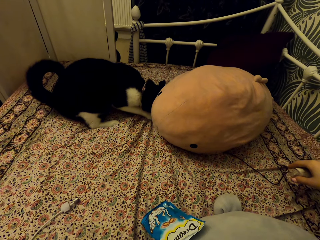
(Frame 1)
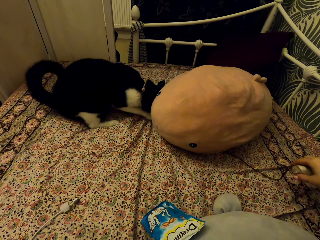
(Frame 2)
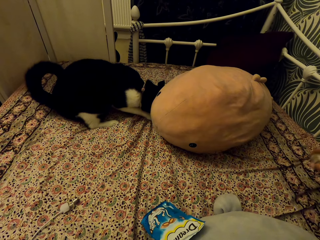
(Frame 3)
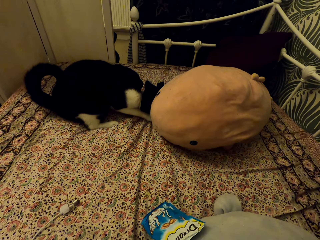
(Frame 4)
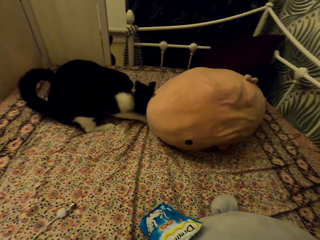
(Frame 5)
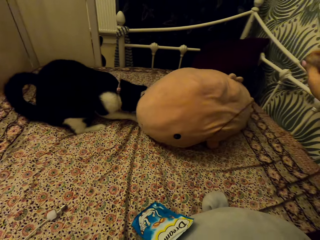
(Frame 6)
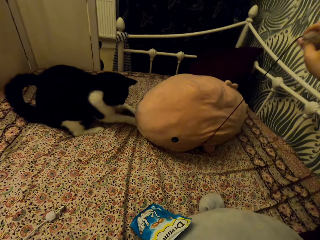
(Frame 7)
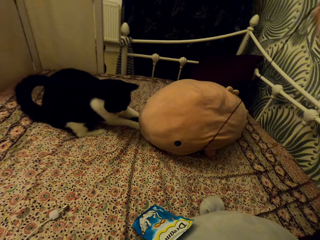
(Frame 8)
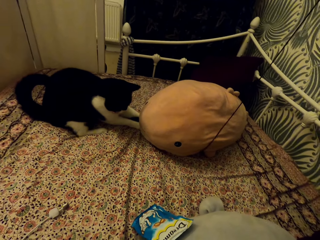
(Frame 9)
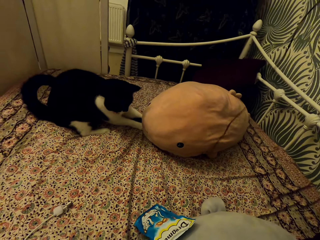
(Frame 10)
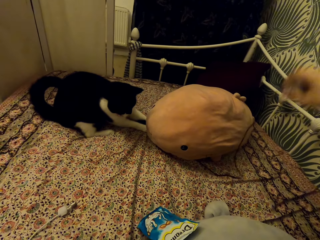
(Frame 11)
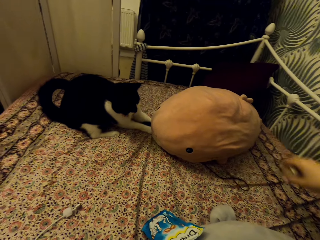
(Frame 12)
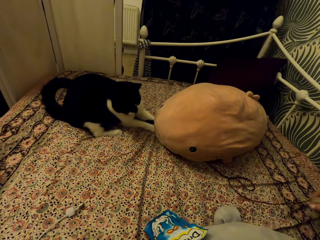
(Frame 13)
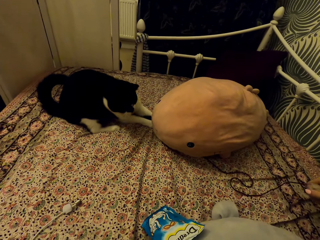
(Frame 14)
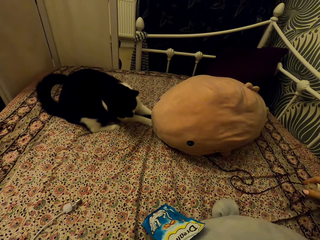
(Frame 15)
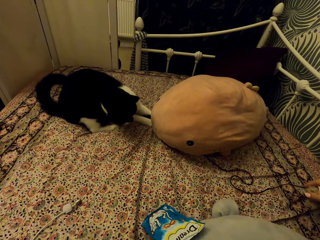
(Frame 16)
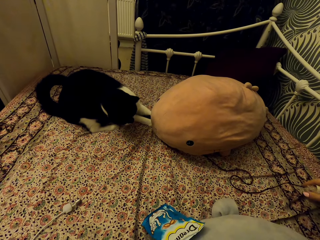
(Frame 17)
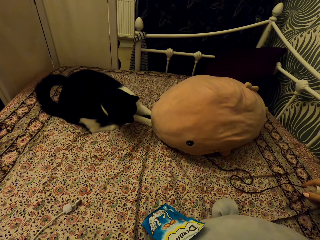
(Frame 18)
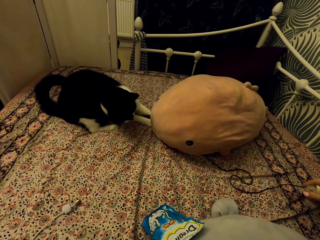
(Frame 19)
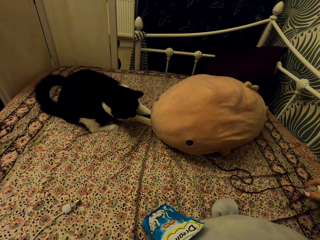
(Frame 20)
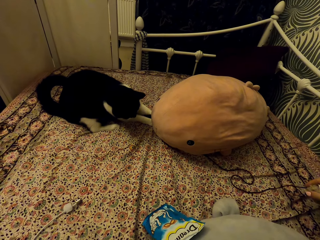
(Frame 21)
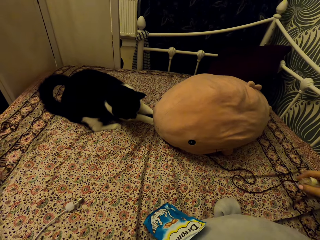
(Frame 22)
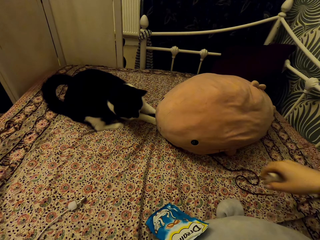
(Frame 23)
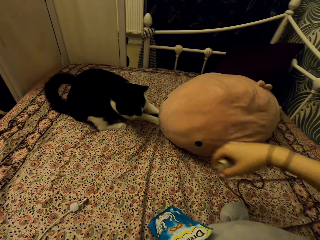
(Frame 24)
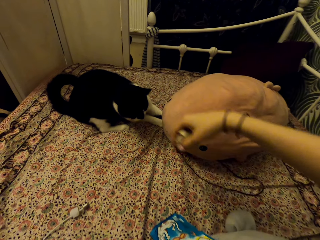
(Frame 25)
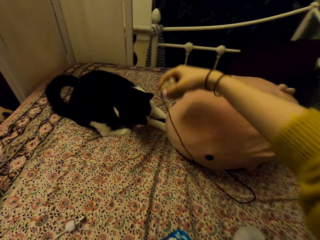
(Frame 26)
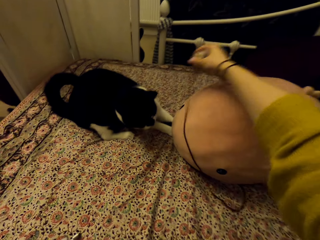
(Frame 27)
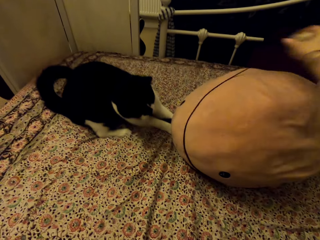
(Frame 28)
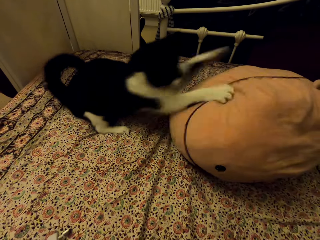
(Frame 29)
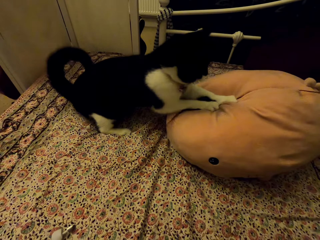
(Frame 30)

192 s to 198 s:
The camera wearer pulls the cat toy under the fish stuffed teddy bear.

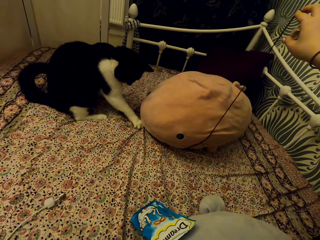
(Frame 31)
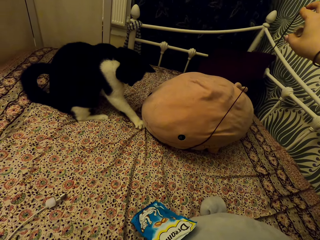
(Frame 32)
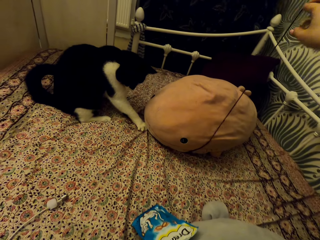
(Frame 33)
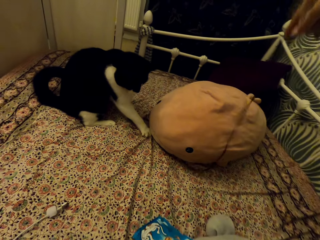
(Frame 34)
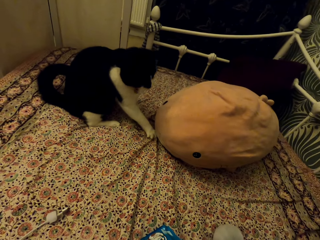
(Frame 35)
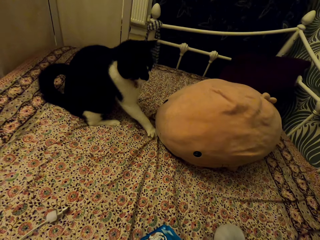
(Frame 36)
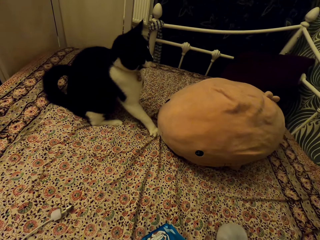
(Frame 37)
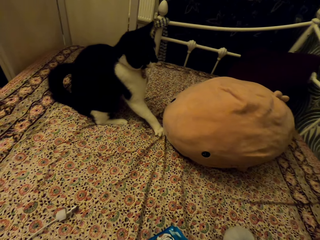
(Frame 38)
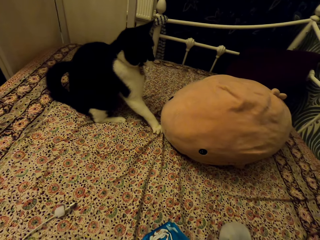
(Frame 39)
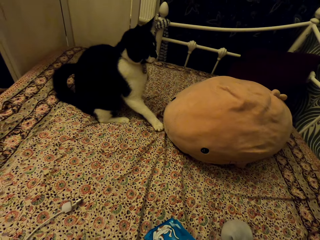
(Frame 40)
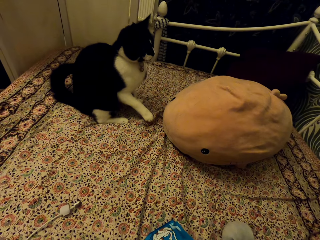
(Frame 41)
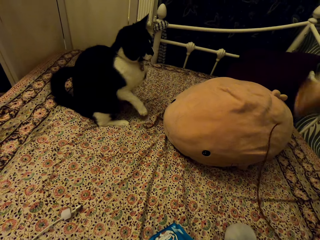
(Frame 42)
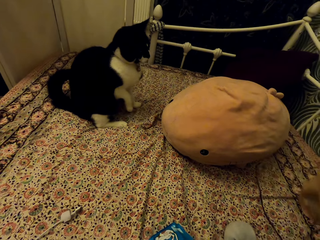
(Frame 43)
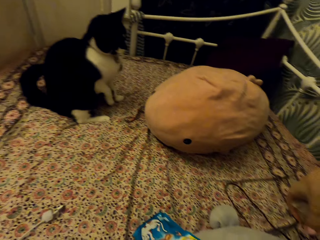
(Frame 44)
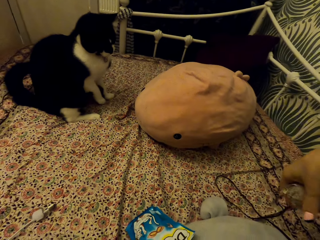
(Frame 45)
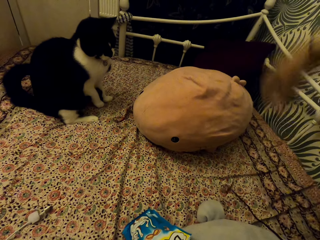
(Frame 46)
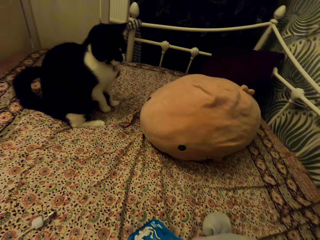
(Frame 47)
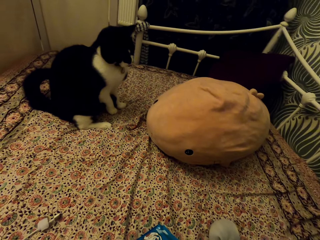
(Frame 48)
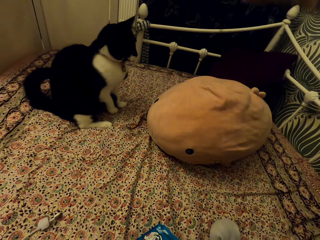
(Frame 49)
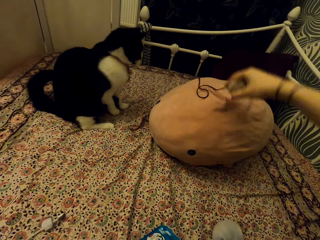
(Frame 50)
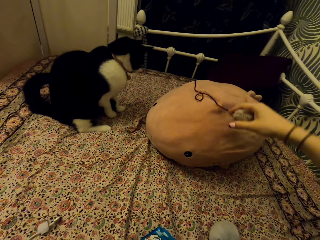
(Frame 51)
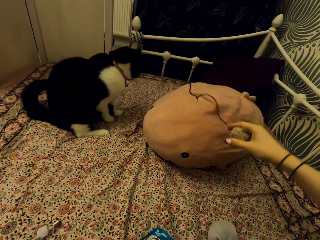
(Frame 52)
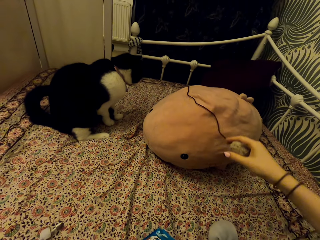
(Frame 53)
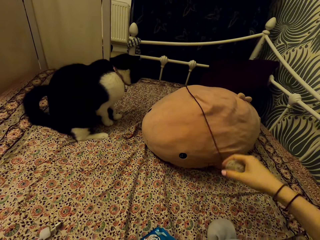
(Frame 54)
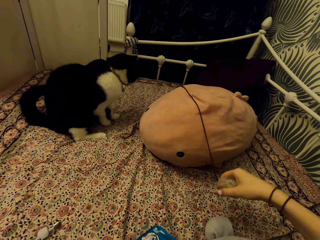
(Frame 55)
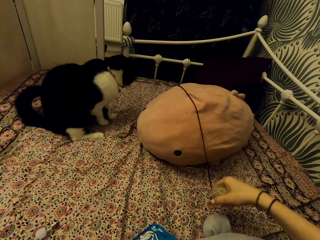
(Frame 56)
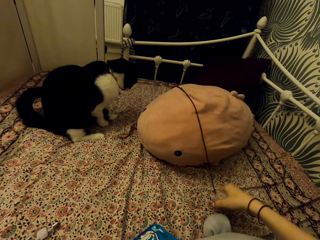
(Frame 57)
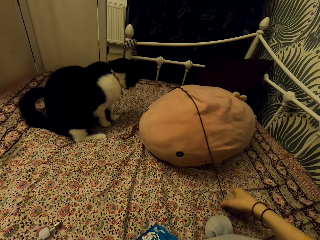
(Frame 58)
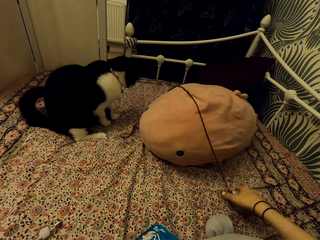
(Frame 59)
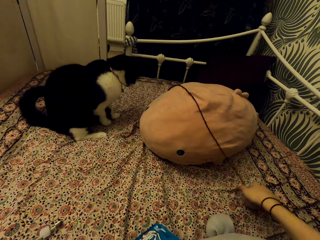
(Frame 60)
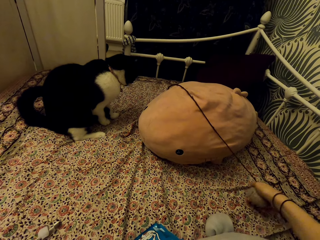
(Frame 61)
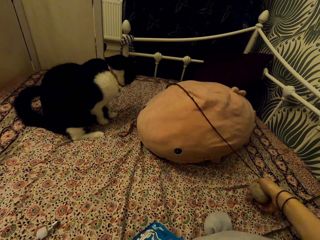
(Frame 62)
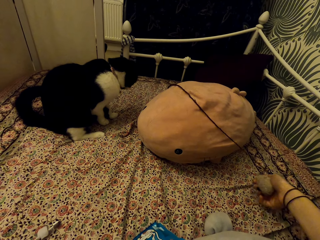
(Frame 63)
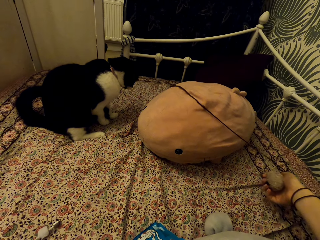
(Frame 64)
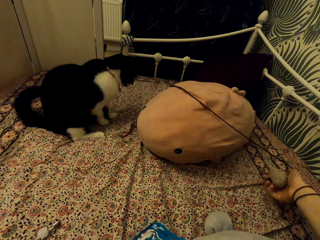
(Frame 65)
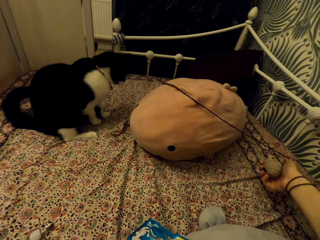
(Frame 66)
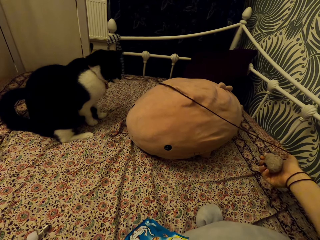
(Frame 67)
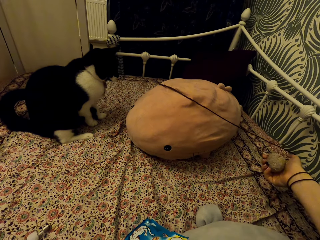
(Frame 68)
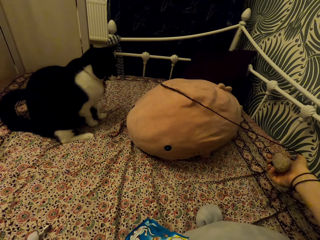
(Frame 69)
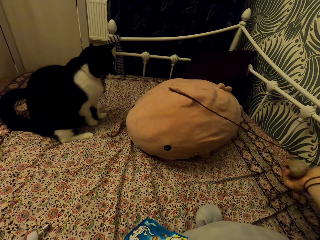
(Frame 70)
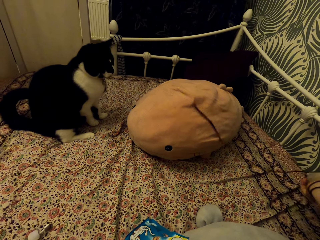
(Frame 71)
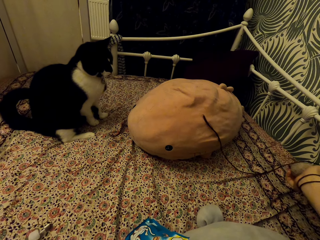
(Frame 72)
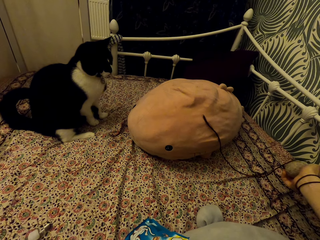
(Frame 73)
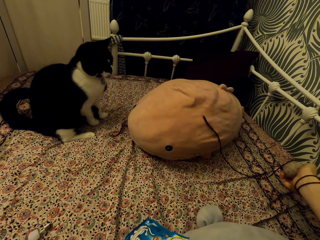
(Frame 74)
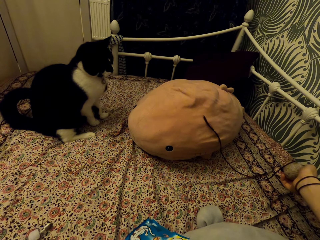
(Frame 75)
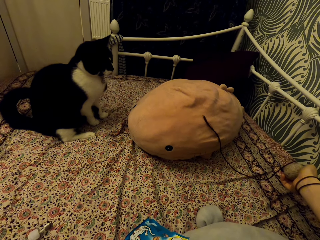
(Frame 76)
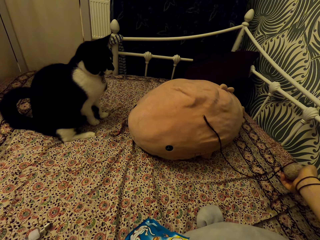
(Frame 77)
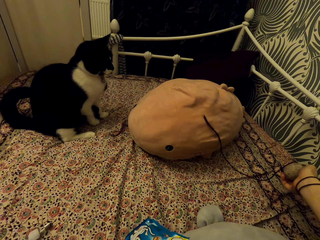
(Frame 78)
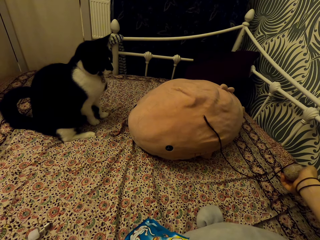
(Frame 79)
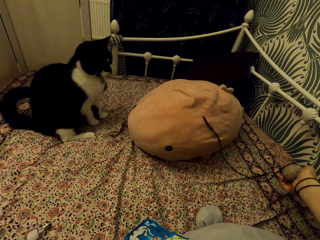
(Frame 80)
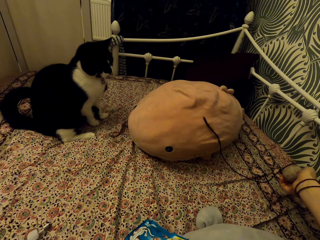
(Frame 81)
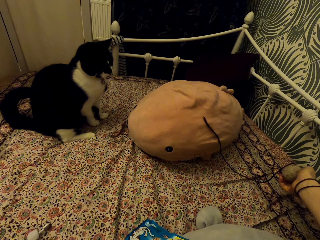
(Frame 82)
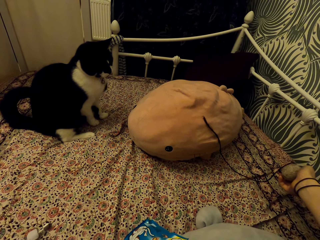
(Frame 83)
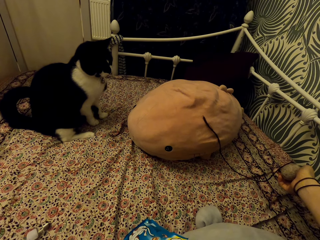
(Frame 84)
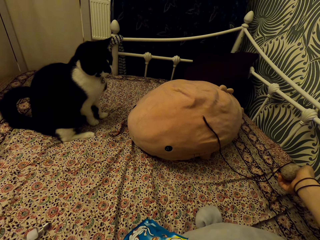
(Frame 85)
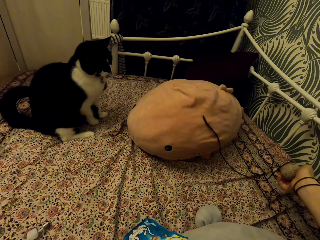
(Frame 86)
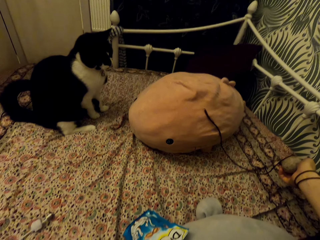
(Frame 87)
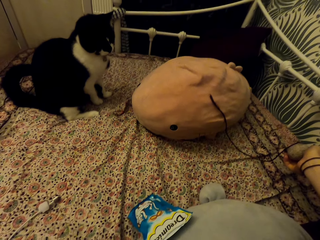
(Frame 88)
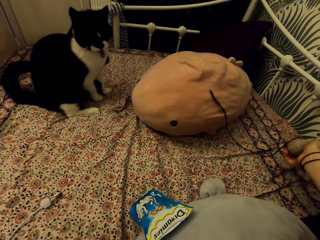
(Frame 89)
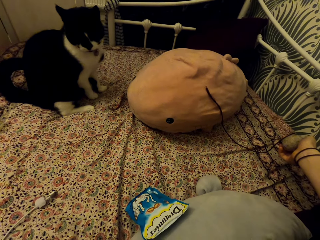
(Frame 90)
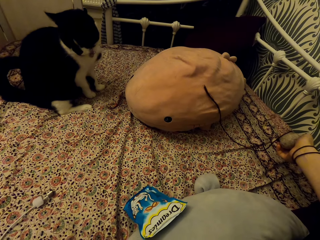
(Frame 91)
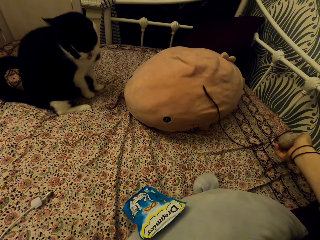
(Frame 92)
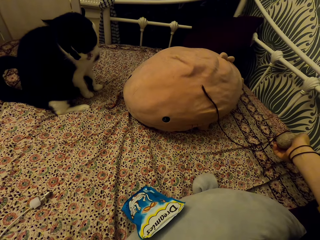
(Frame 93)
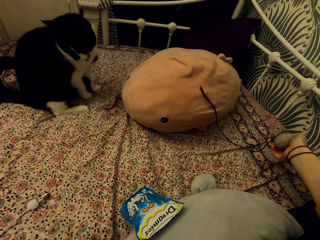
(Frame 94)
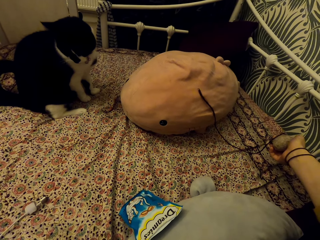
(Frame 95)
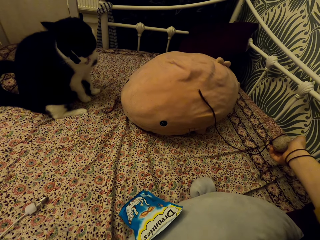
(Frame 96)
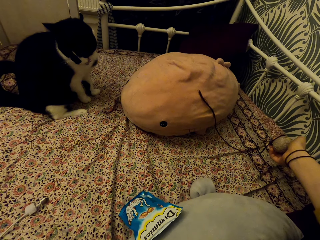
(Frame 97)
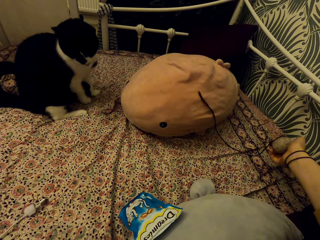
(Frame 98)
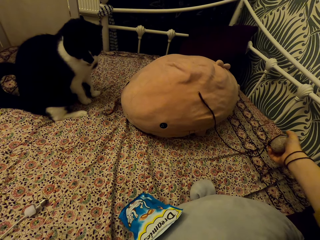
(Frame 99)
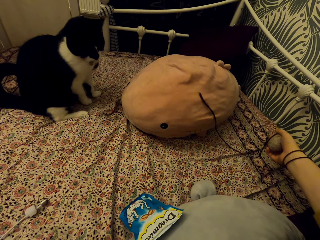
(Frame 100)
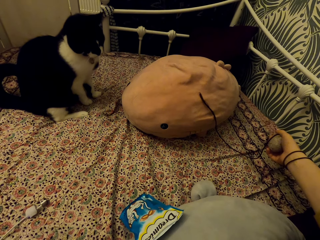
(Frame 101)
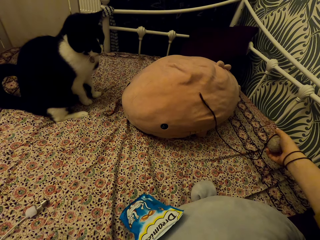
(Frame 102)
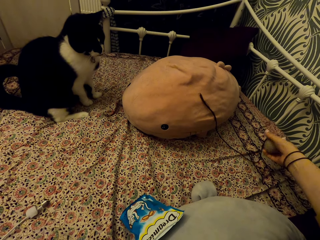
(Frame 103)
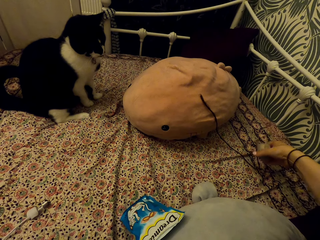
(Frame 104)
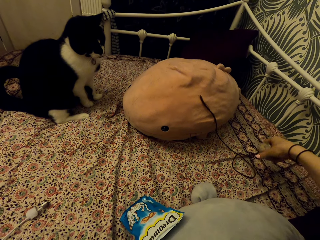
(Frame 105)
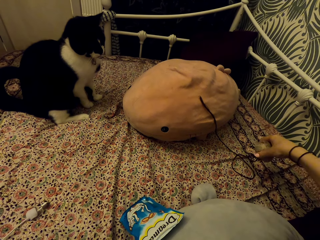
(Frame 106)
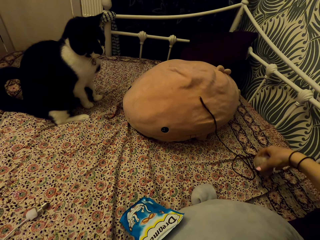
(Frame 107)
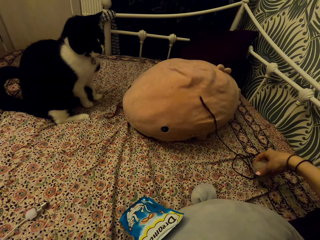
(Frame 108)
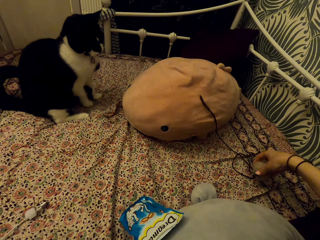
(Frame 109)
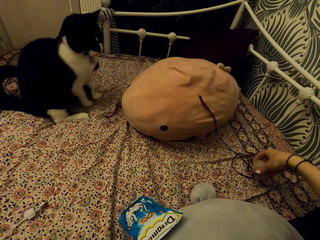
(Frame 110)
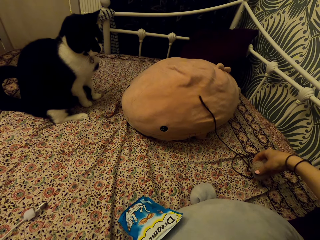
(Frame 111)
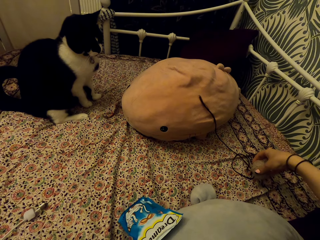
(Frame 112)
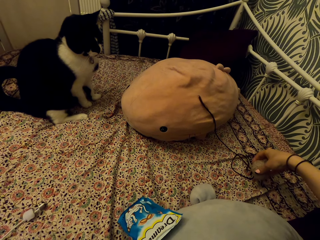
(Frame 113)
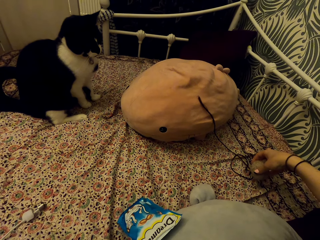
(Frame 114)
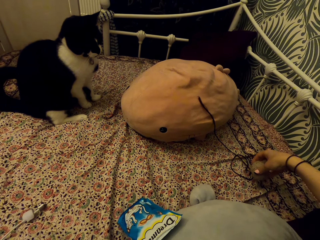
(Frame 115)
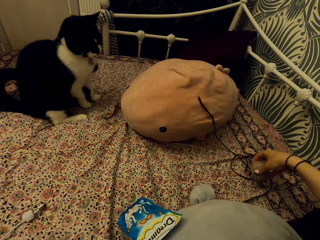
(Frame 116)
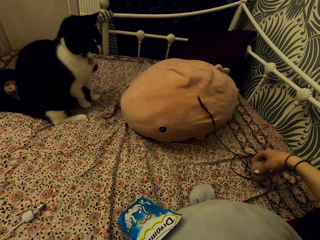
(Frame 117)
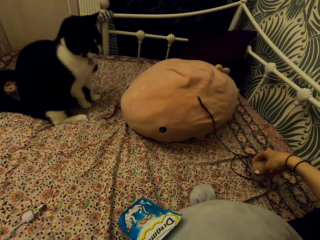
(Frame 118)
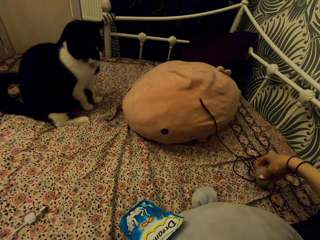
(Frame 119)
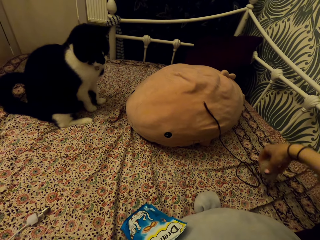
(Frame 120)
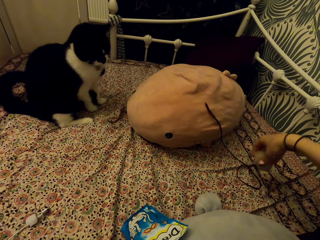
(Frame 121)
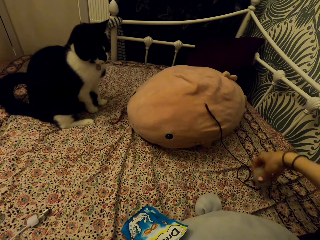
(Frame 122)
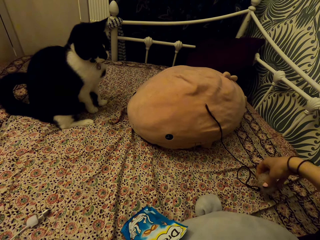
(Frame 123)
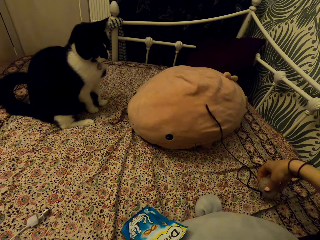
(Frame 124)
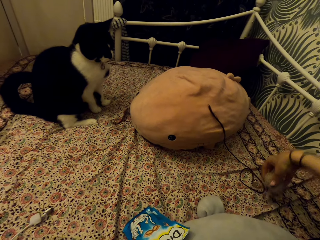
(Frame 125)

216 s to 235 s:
The camera wearer raises the cat toy. They place the cat toy on the fish stuffed teddy bear. They pull the cat toy on the fish stuffed teddy bear. They hold the cat toy.
